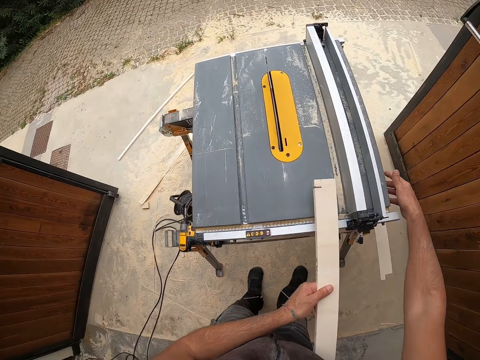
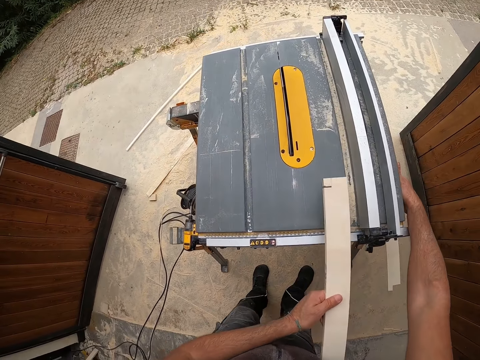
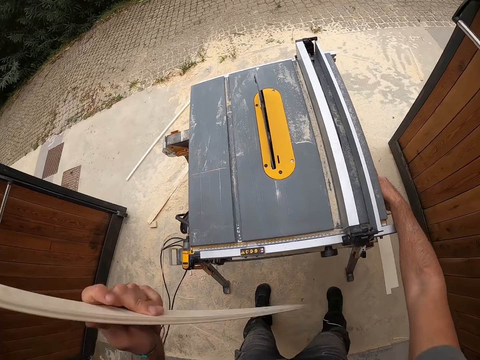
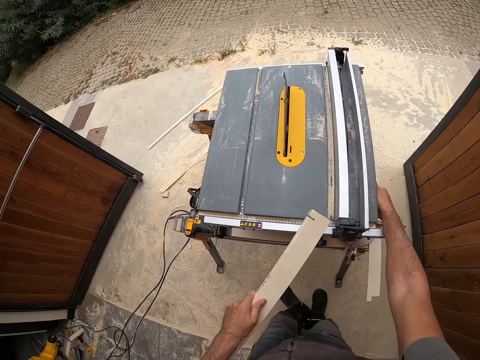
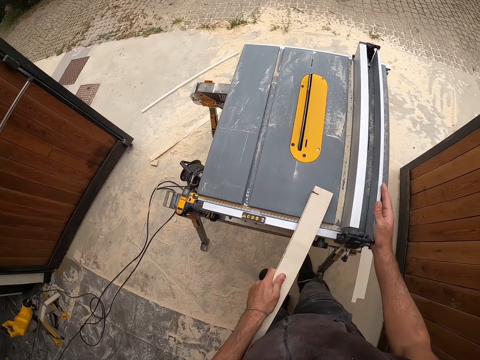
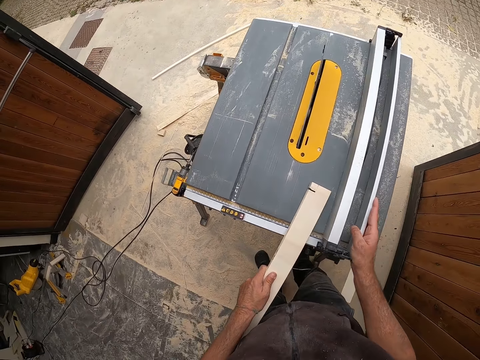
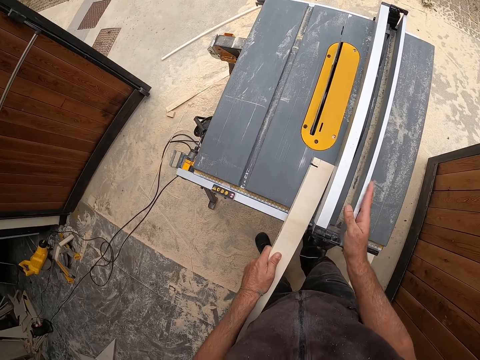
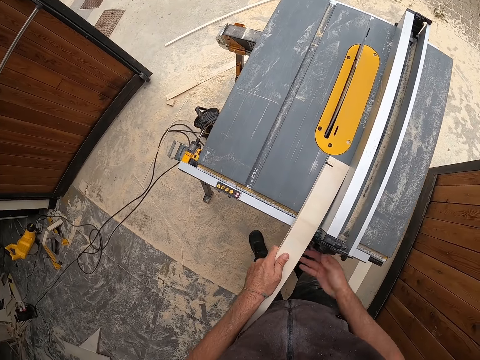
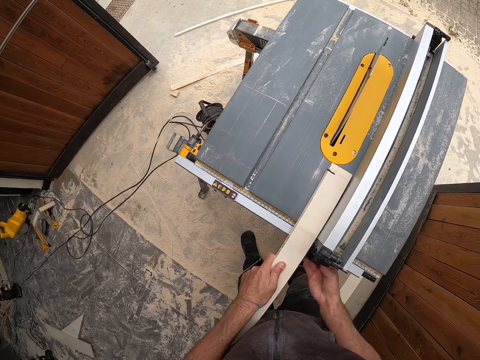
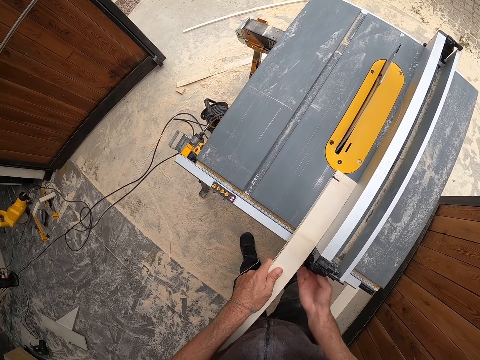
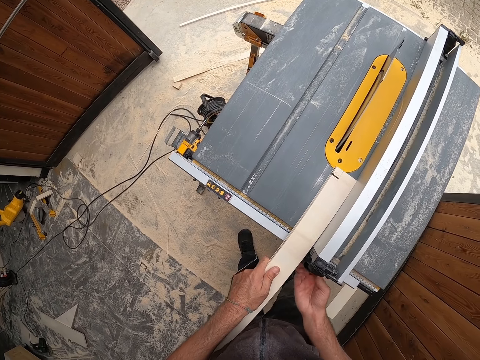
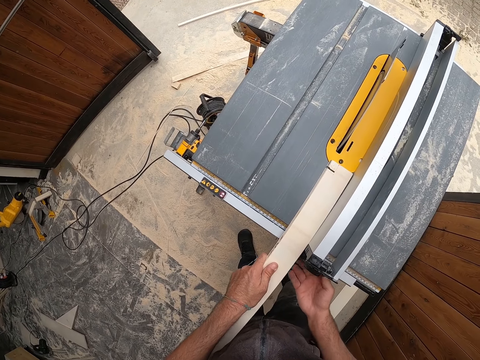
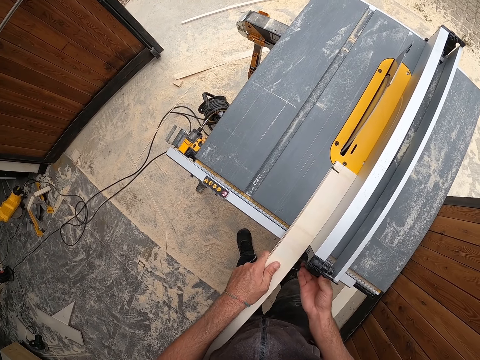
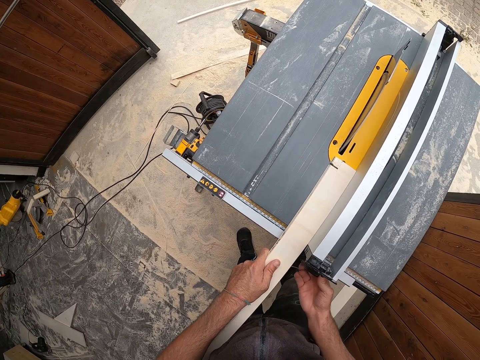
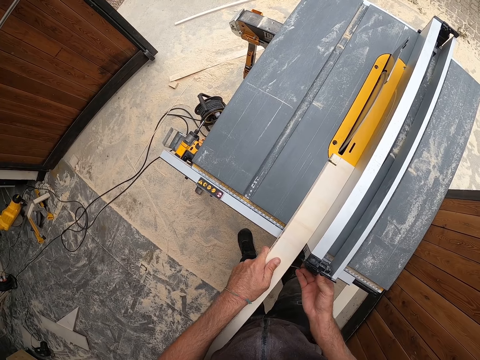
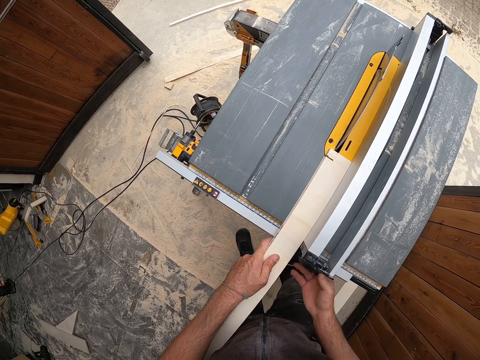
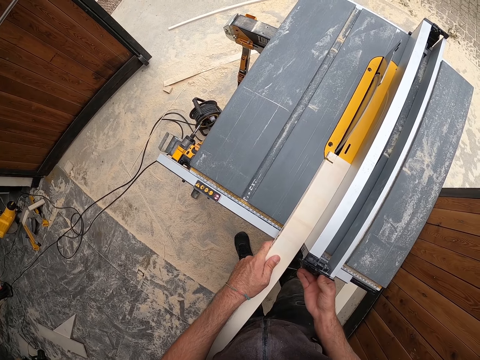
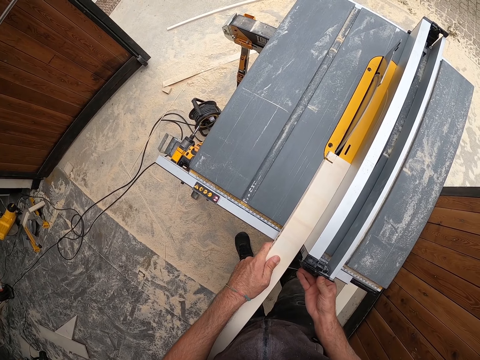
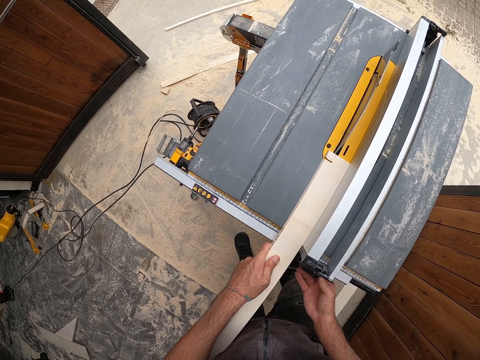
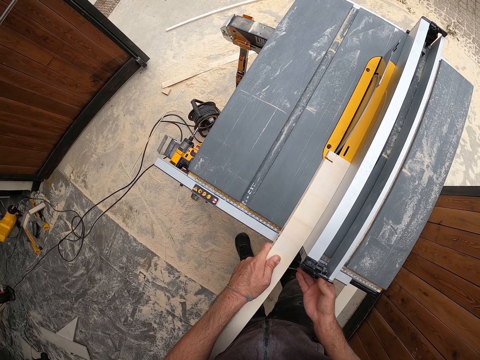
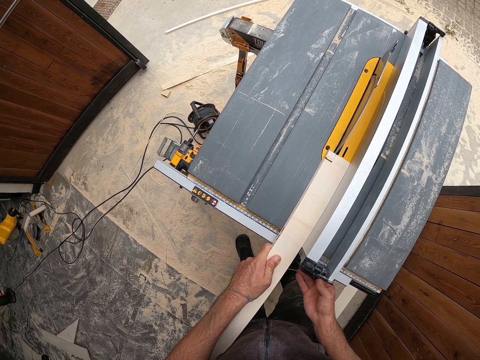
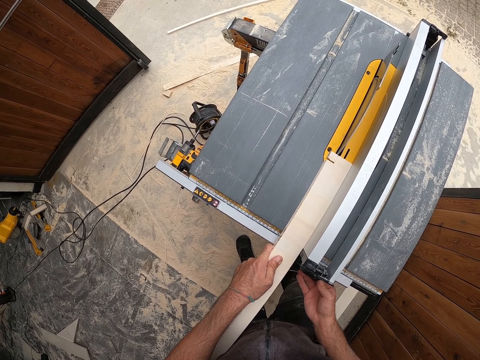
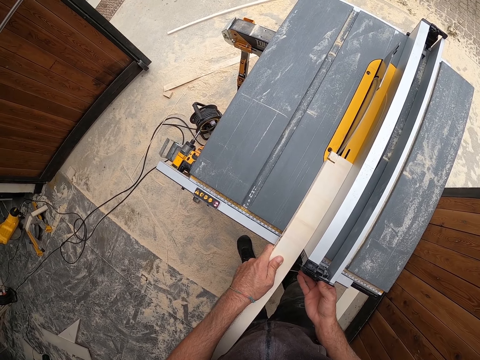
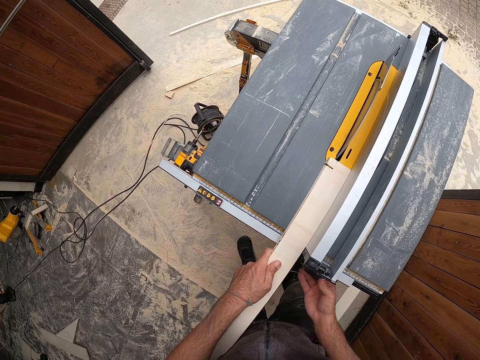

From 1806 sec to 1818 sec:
The camera wearer touches something. He moves the blade guard. He adjusts the fence of the table saw with his right hand. He places the wood on the table. He adjusts the blade guard.

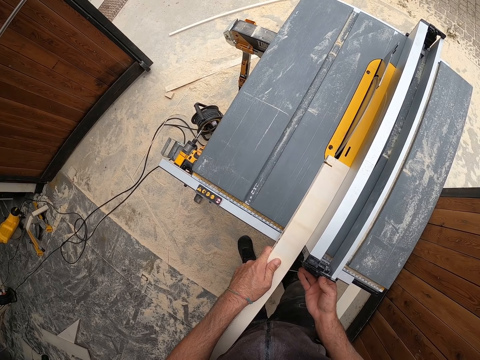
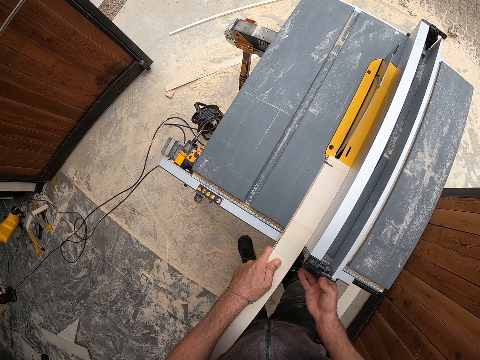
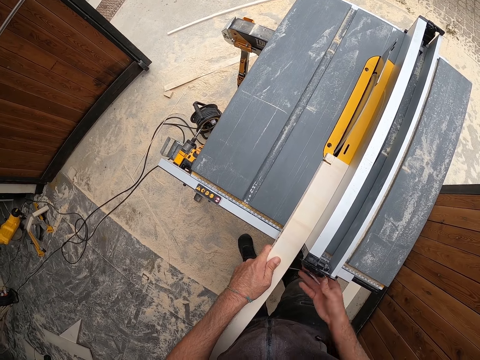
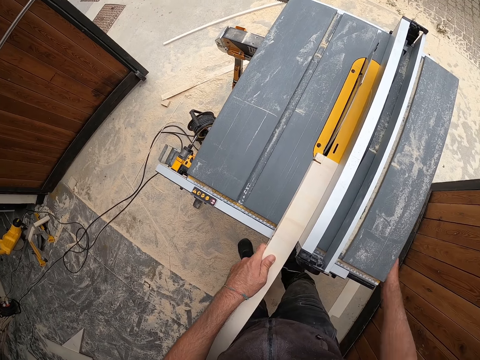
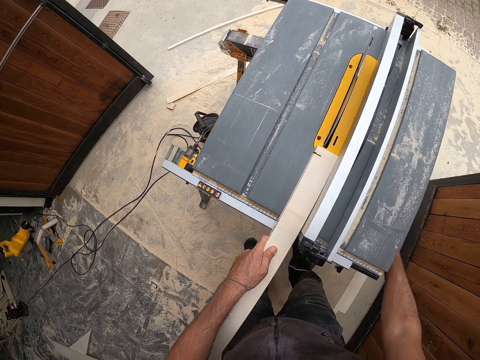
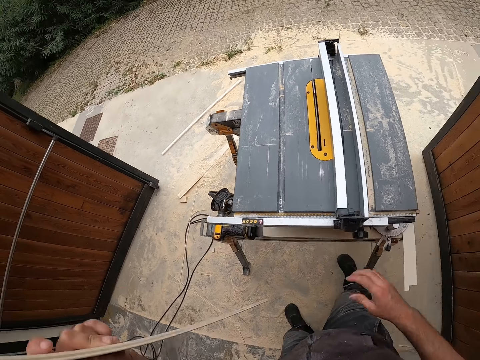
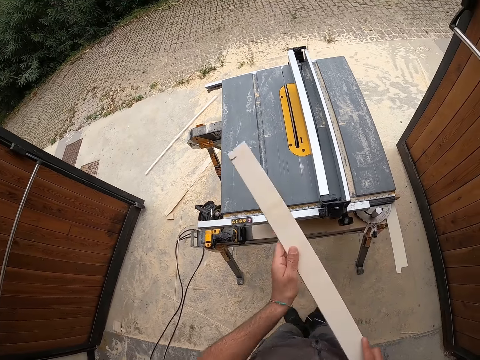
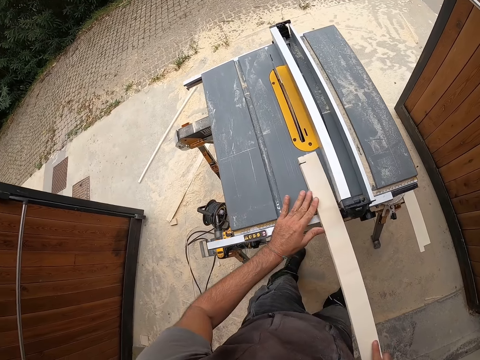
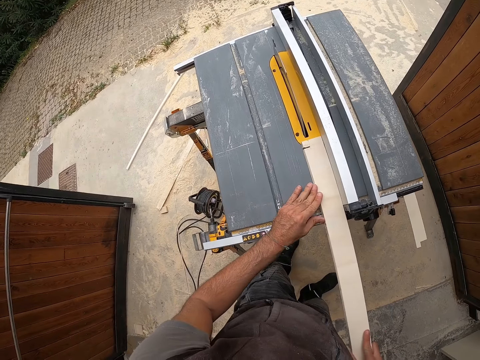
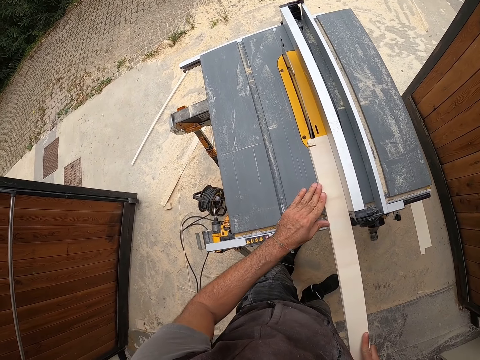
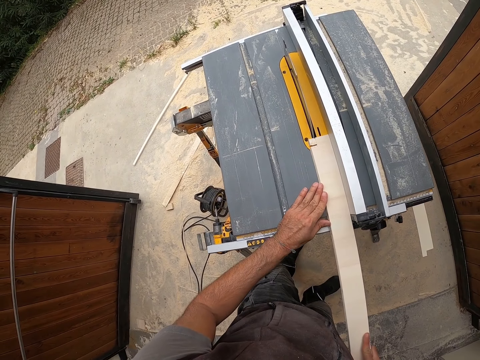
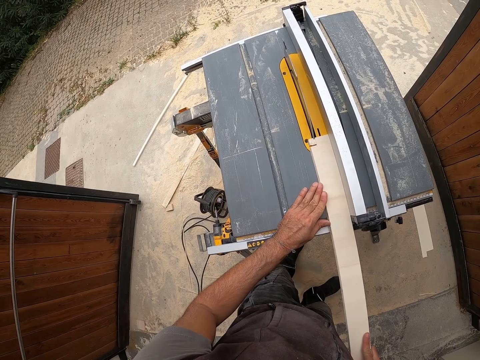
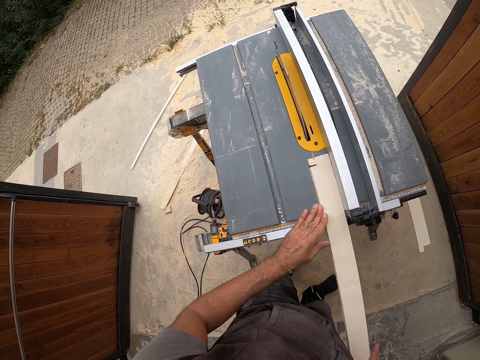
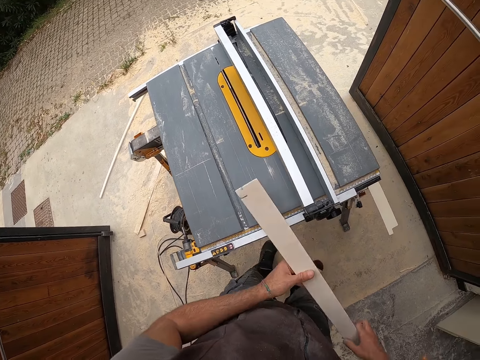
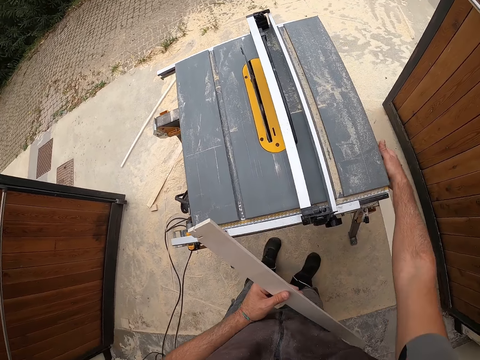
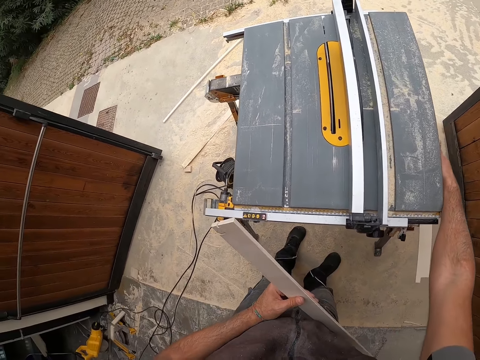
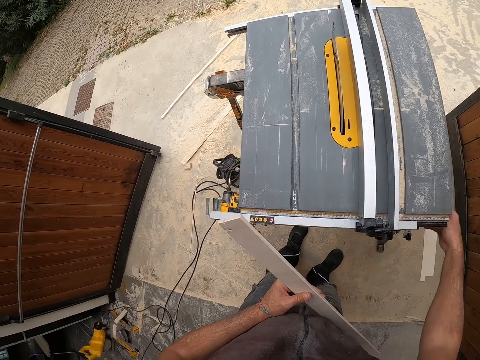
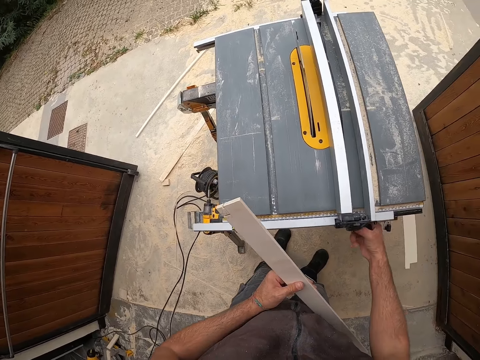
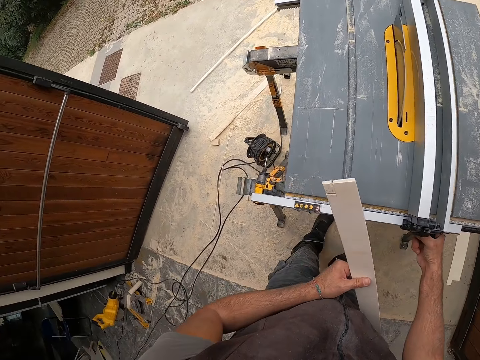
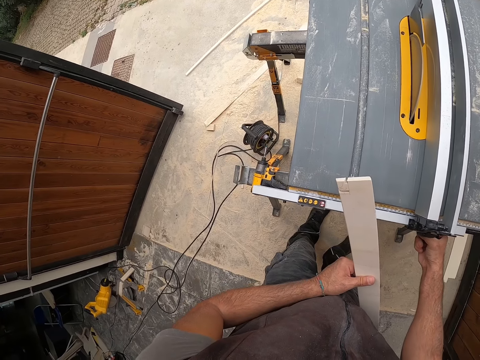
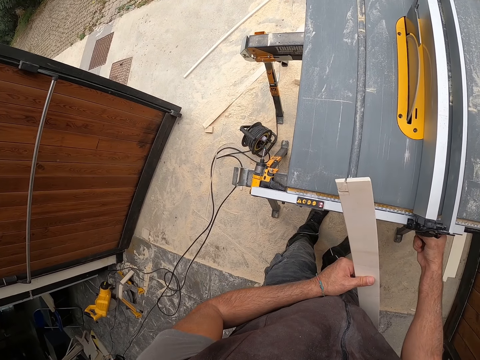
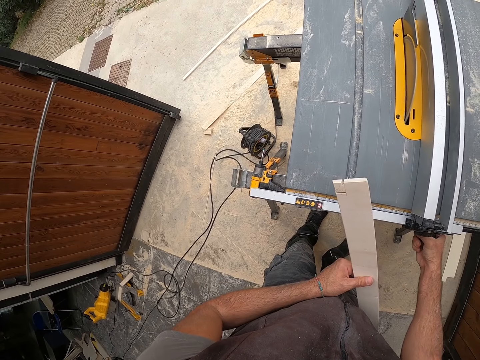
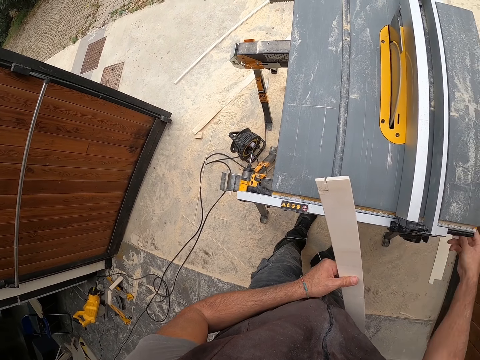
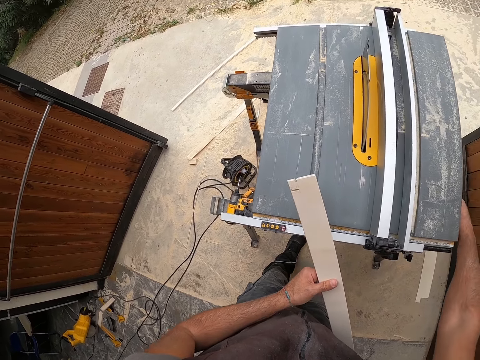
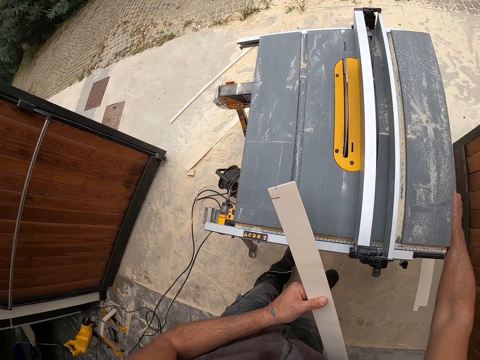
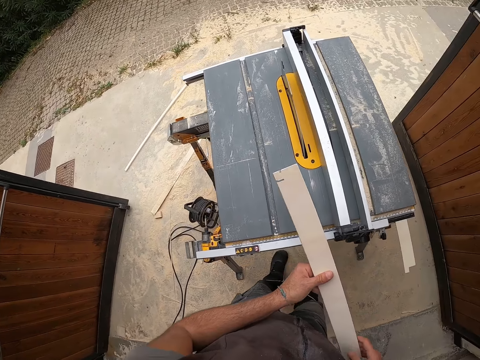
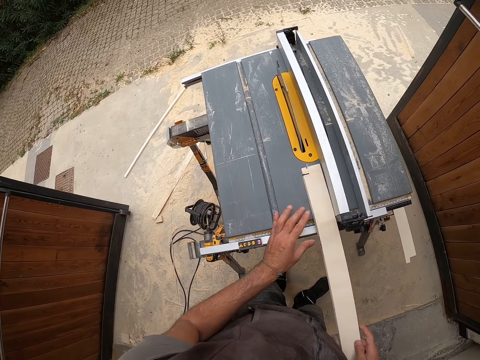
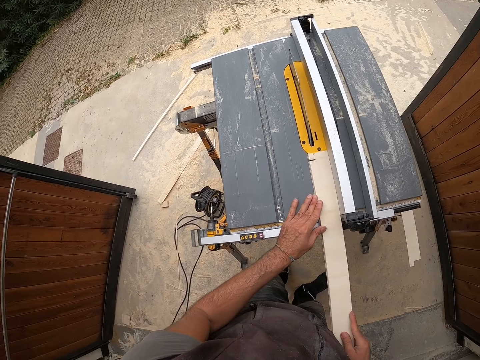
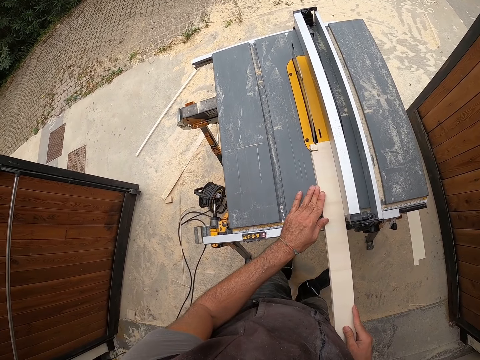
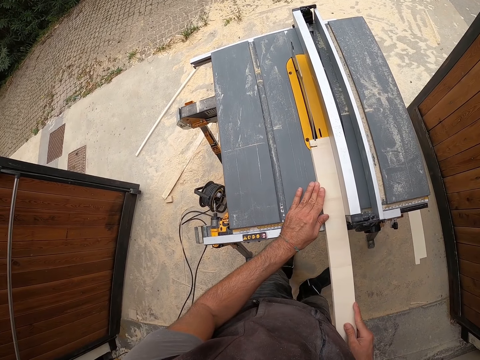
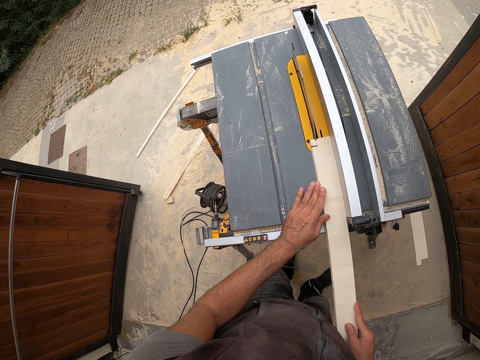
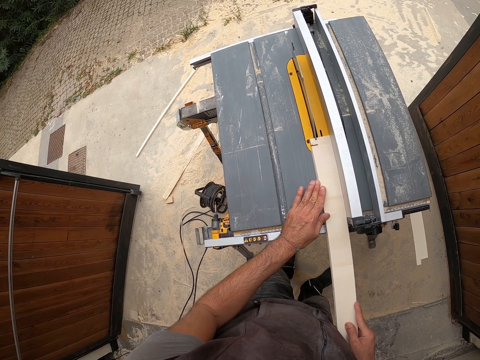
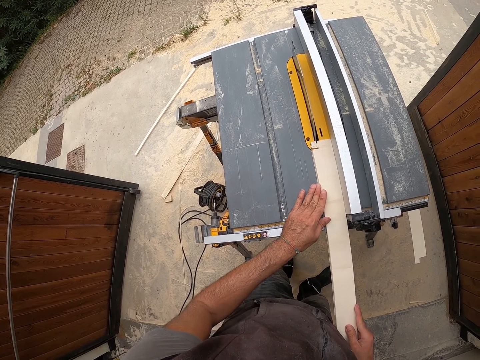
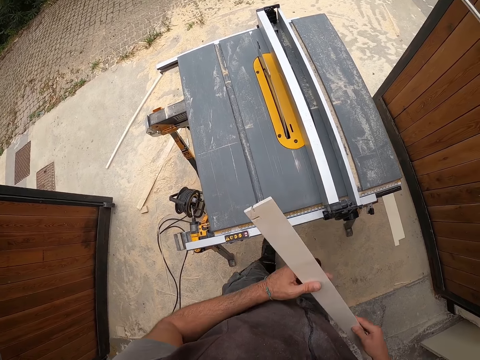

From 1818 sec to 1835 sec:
The camera wearer starts the machine. He lifts the wood. He passes the piece of wood in his left hand to his right hand. He slides the piece of wood on the table saw with both hands. He places the wood on the table saw. He cuts the piece of wood with the table saw with his hands. He lifts the piece of wood from the table saw with his right hand. He passes the piece of wood in his right hand to his left hand. He adjusts the fence of the table saw with his right hand. He switches off the machine. He adjusts the blade guard. He starts the machine. He passes the piece of wood in his left hand to his right hand. He aligns the wood on the table. He slides the piece of wood on the table saw with both hands. He cuts the piece of wood with the table saw with his hands. He lifts the piece of wood from the table saw with his right hand.
